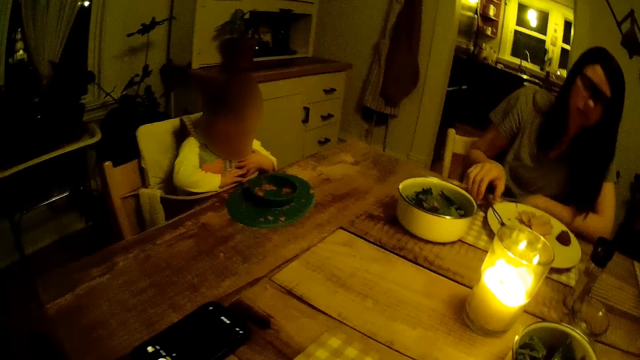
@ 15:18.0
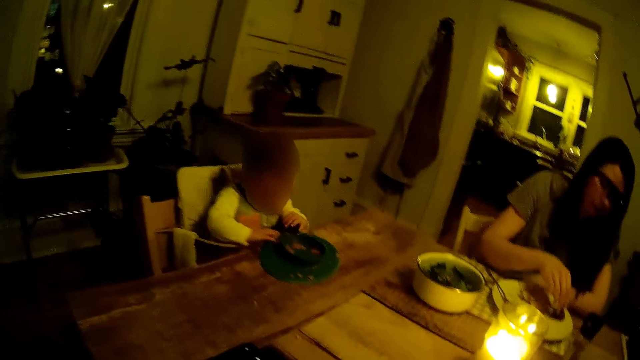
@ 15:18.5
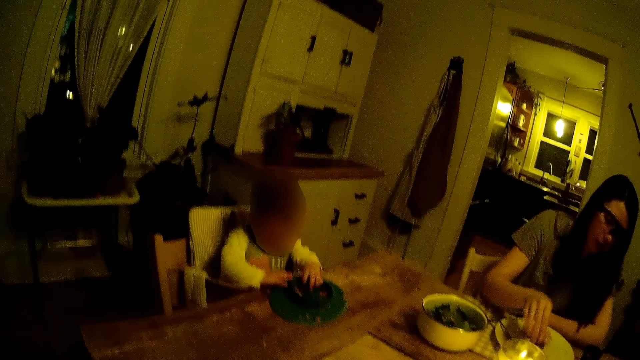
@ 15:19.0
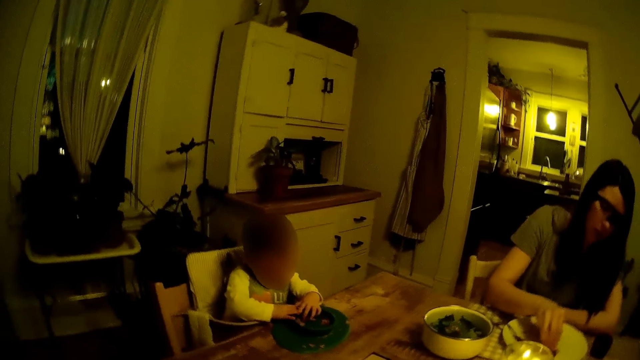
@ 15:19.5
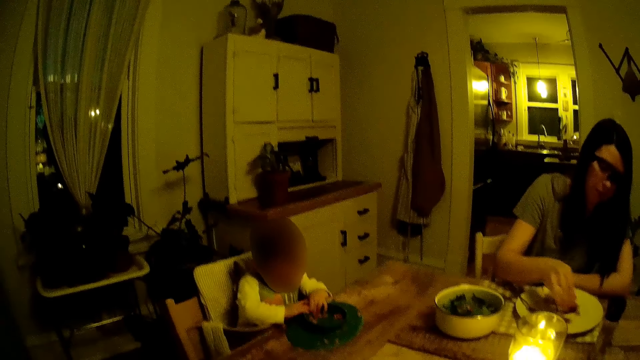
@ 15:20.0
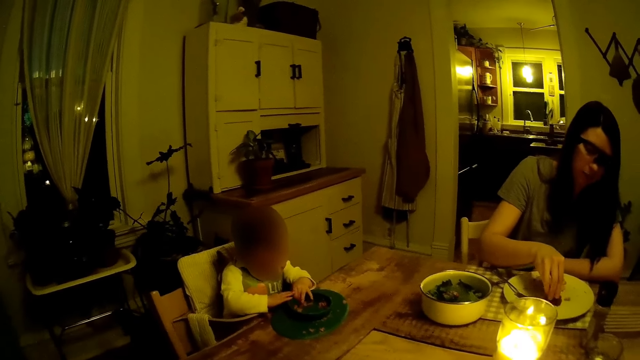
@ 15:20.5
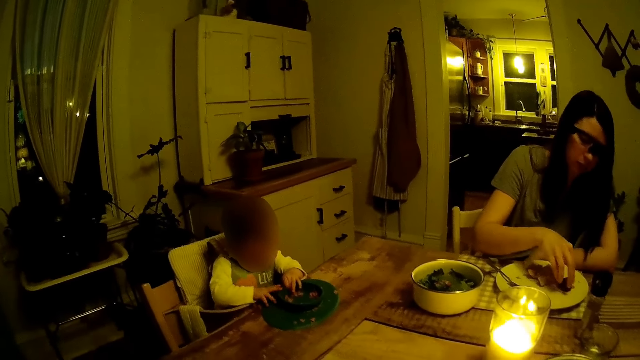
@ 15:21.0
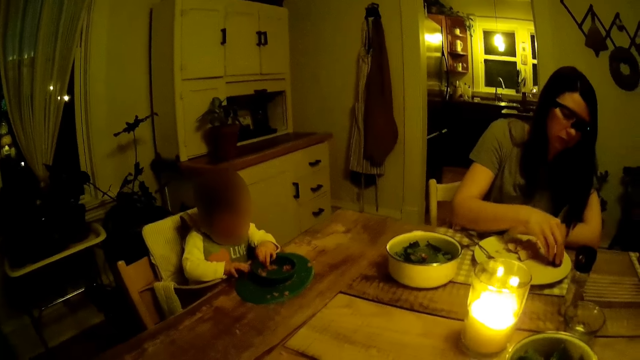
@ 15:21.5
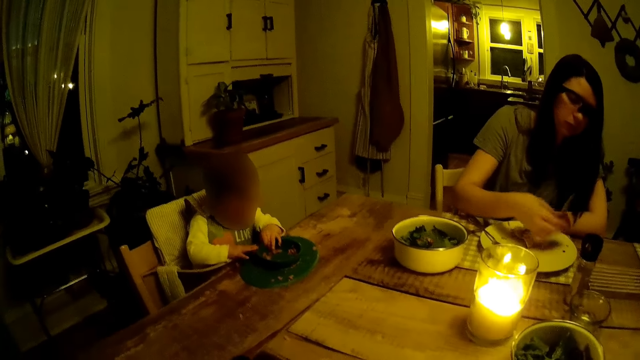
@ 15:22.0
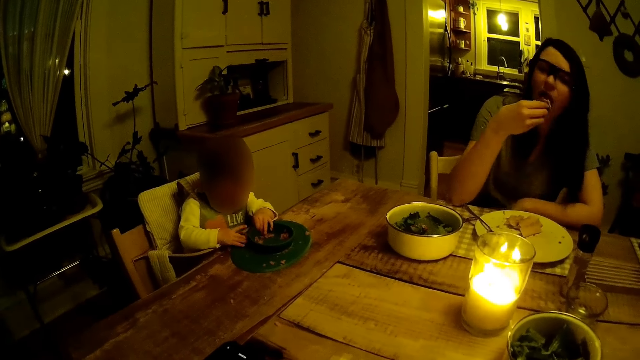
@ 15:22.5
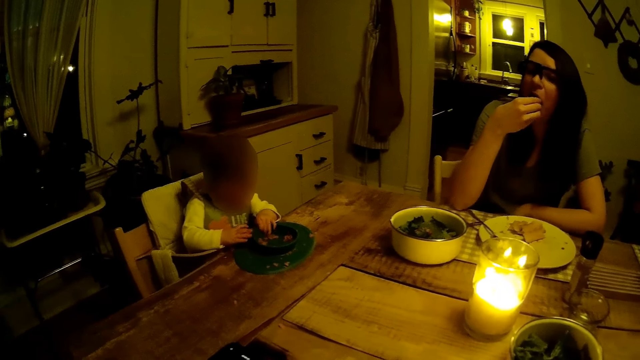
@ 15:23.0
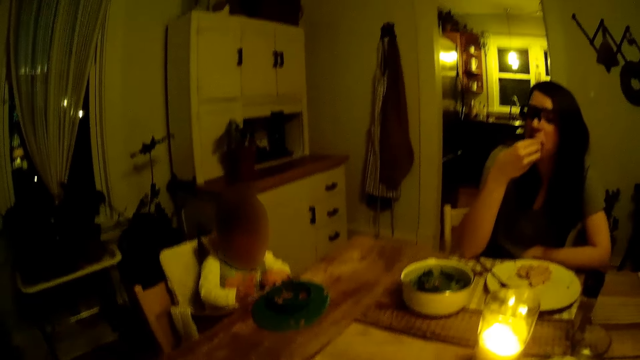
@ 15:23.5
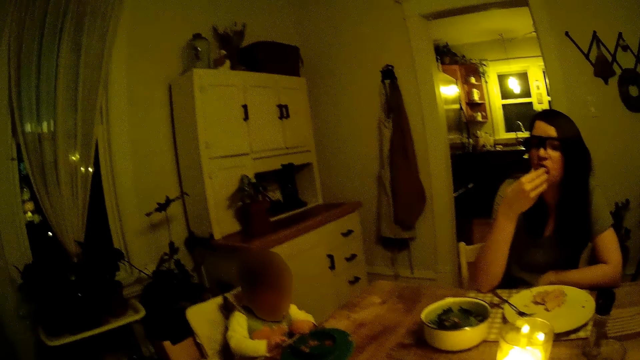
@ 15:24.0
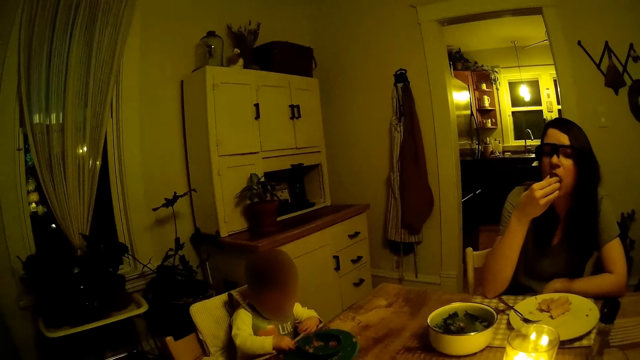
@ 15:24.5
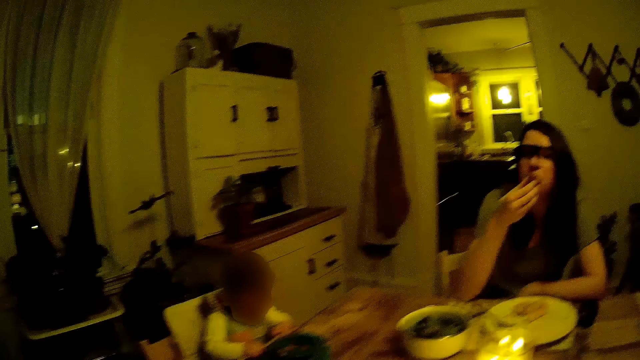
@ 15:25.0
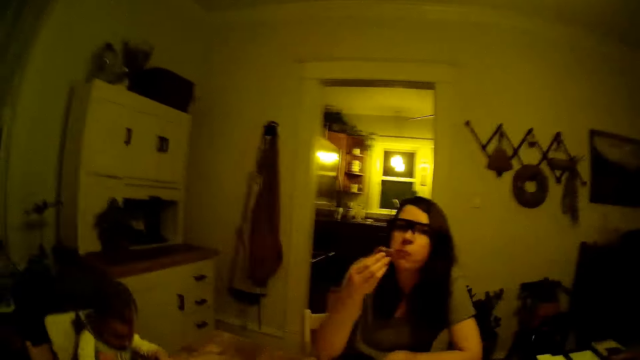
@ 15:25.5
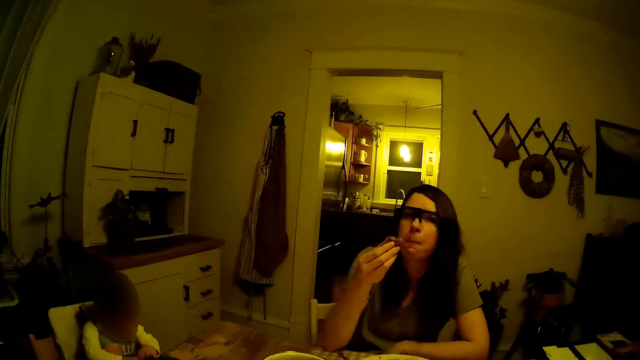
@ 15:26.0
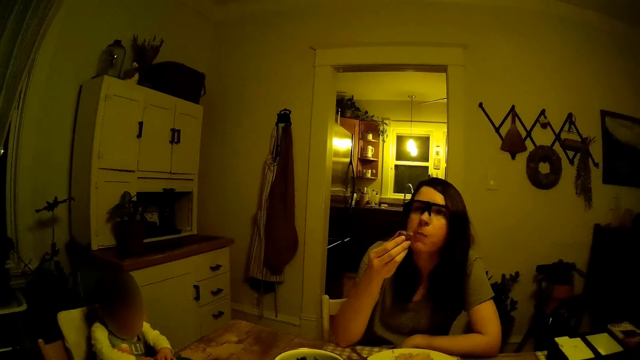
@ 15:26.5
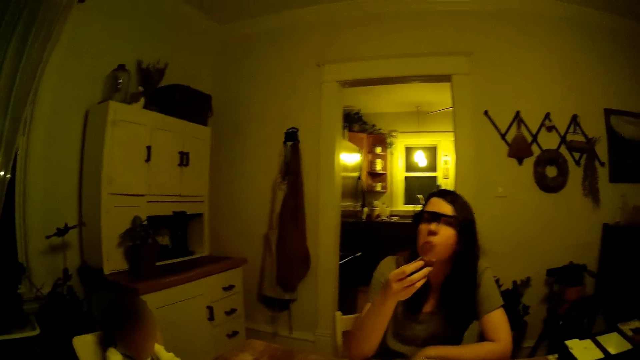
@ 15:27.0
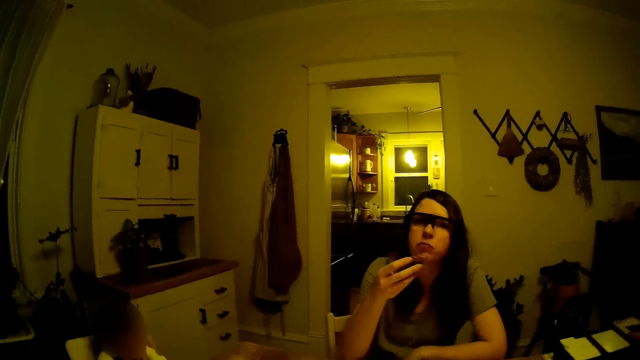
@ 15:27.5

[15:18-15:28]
The woman drops the fork on the plate with her right hand. The woman scoops food from the plate and picks up the cake on the plate with her right hand. The baby holds the plate on the table with both hands. The woman cleans the plate on the table with the cake with her right hand. The woman puts the cake in her mouth with her right hand. The camera wearer interacts with the woman.

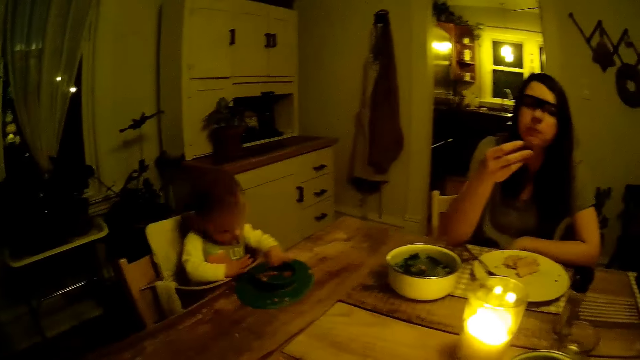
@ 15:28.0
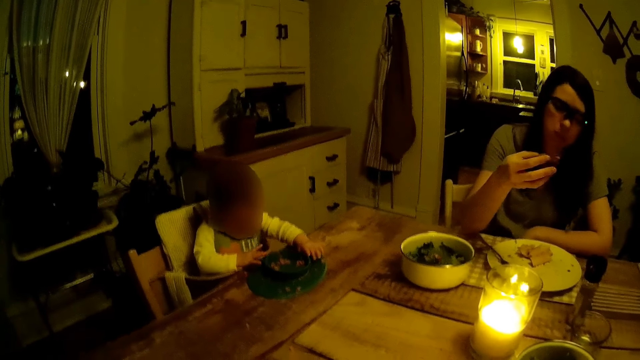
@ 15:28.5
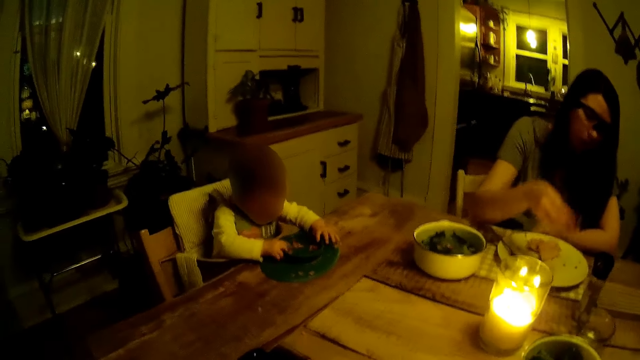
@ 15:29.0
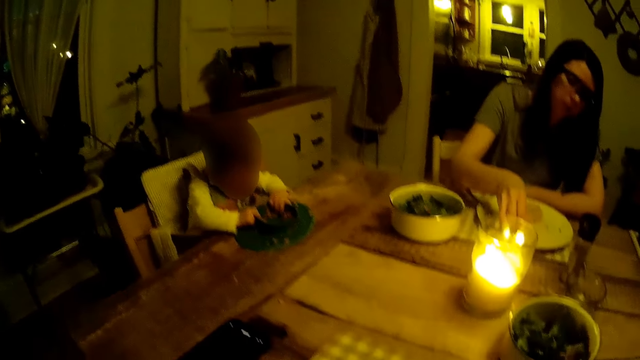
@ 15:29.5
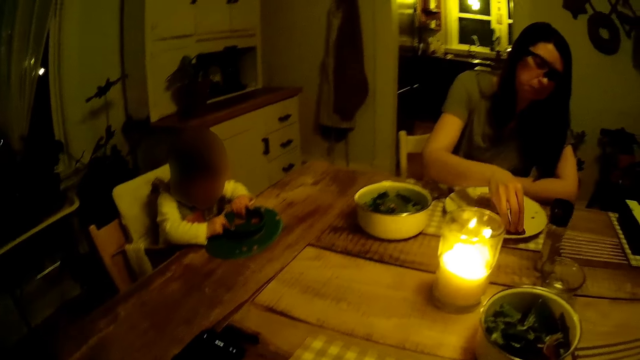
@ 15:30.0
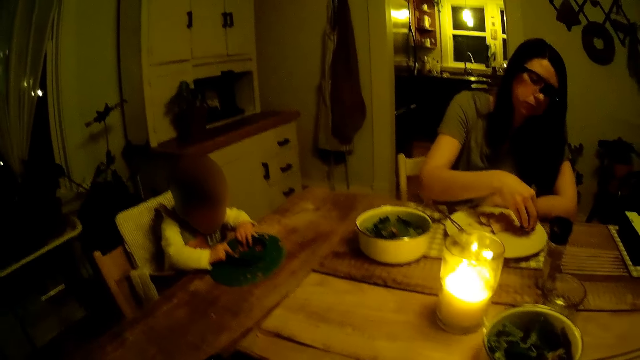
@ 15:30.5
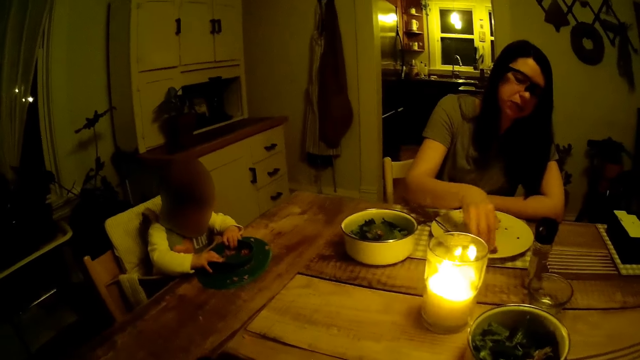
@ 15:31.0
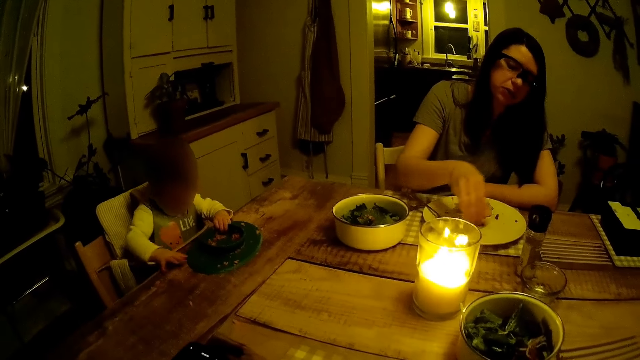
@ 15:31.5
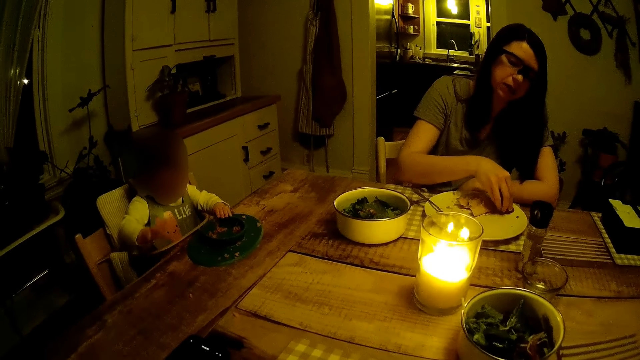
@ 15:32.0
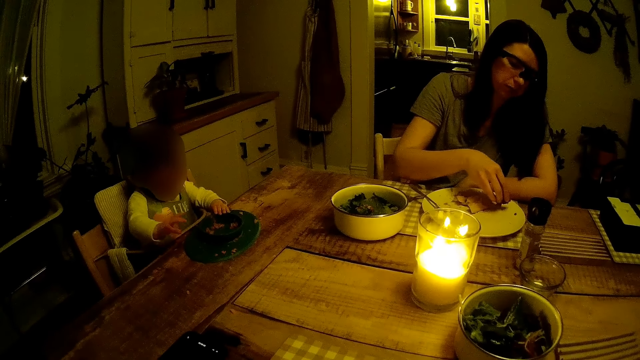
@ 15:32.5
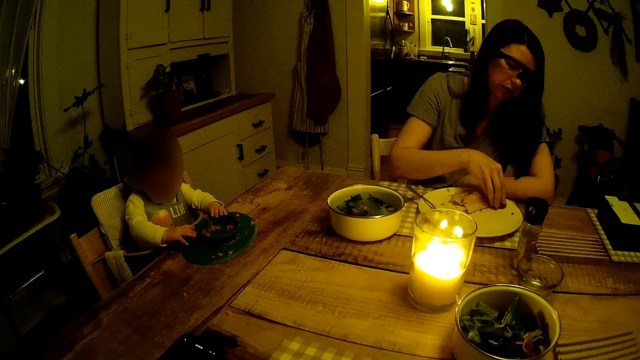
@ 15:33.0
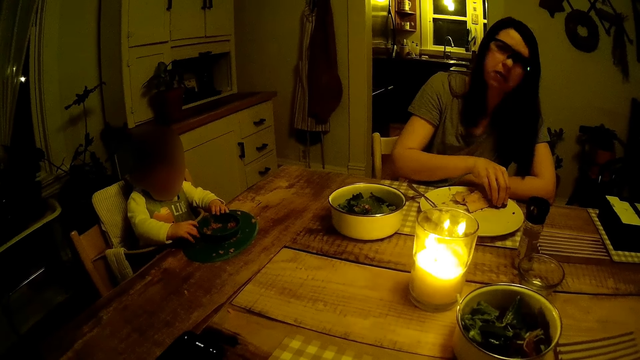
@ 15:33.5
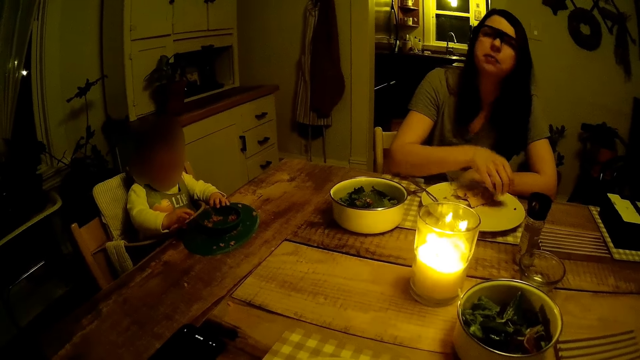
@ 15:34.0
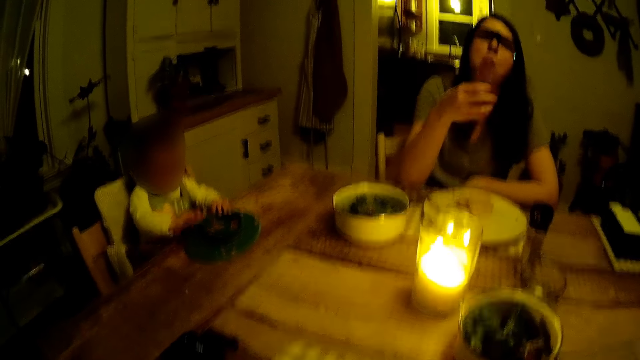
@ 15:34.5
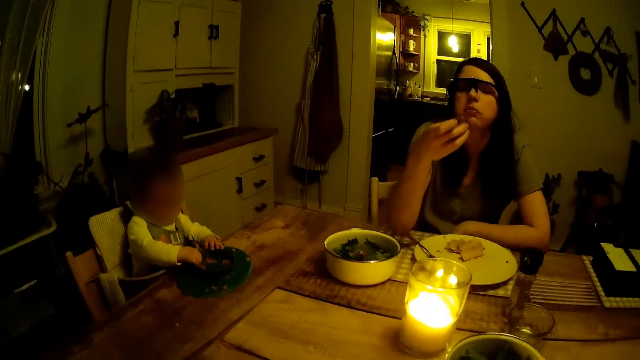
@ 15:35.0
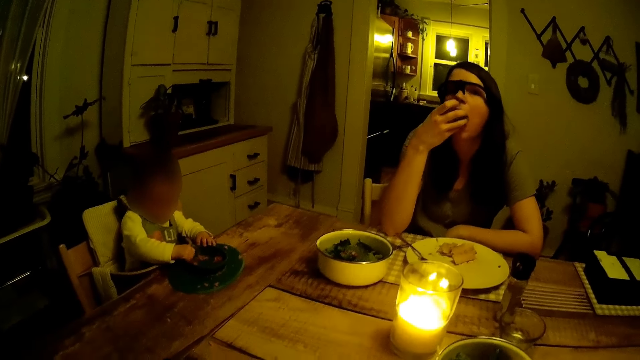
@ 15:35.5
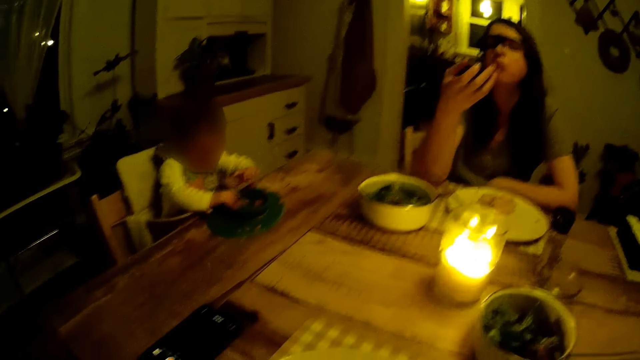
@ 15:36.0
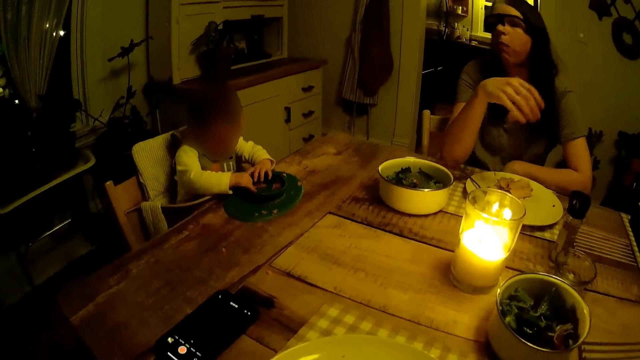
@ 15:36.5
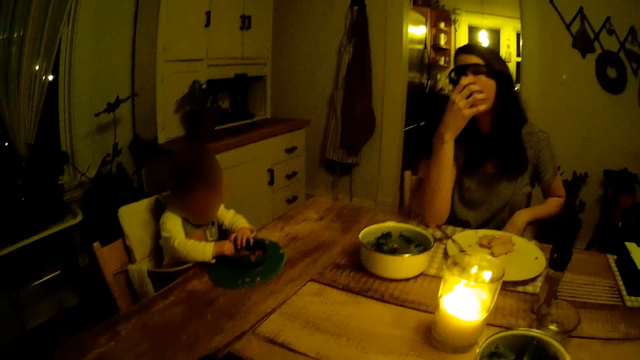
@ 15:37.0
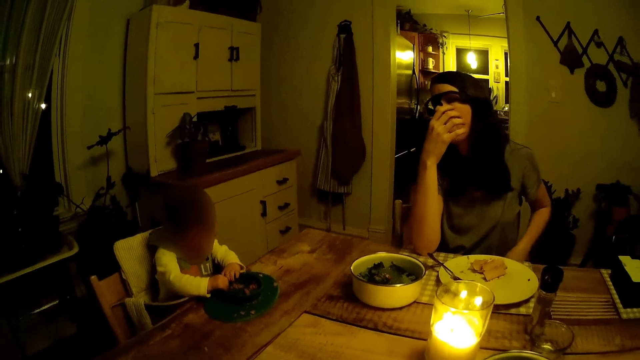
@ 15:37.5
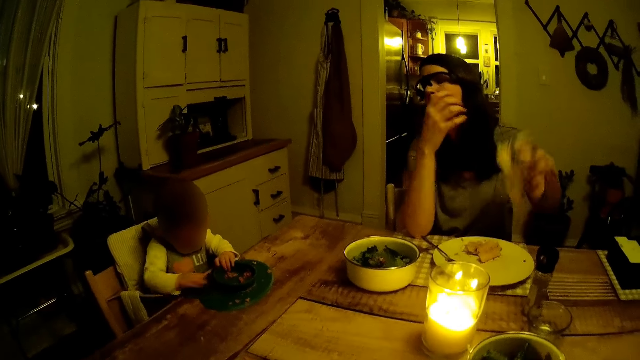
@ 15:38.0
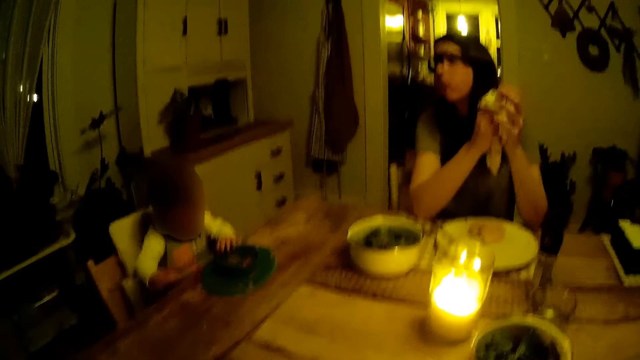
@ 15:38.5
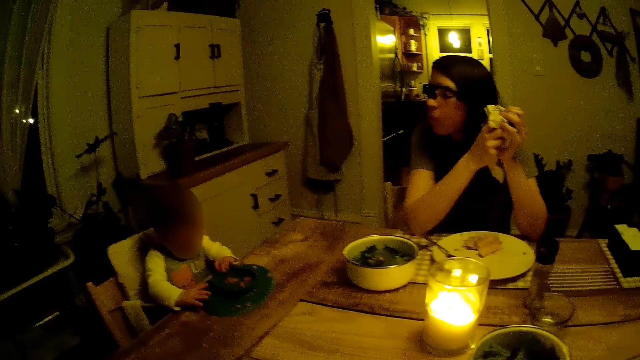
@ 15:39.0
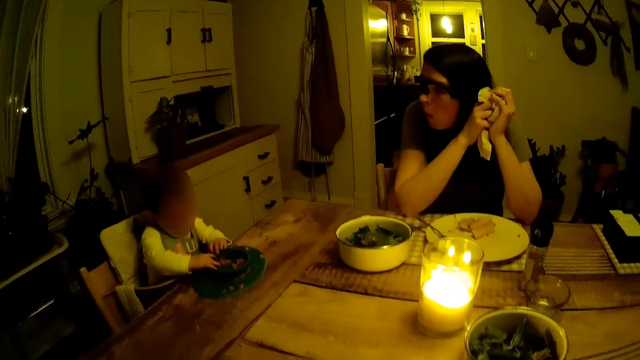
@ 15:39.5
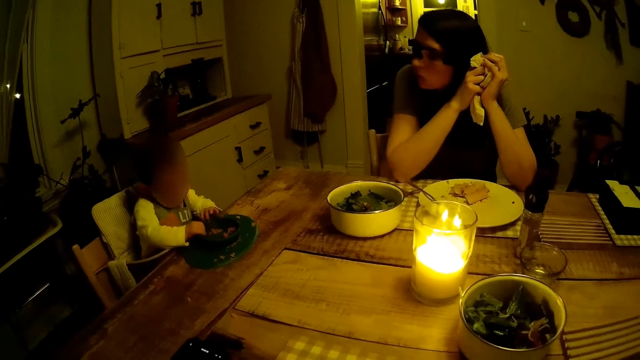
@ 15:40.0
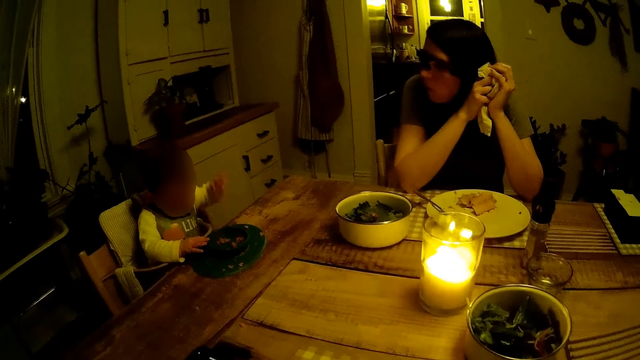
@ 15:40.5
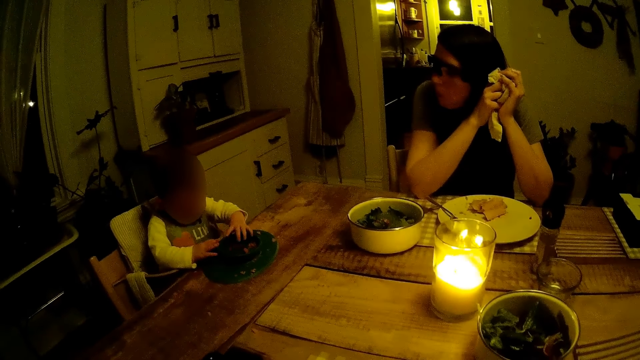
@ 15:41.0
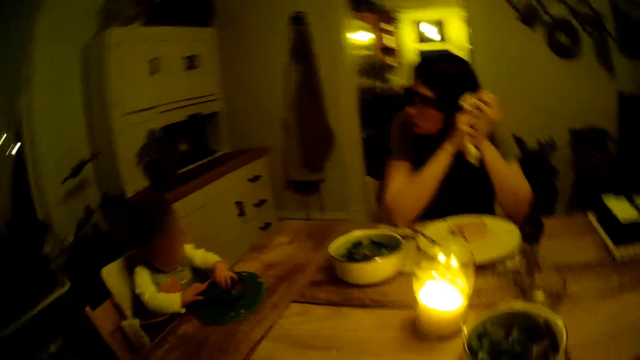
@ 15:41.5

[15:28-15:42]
The woman cleans the plate on the table with the cake with her right hand. The woman puts the cake in her mouth with her right hand. The woman picks up the napkin on her lap with her left hand. The woman wipes her hands with a towel and holds the napkin with both hands. The baby holds the plate on the table with both hands.
